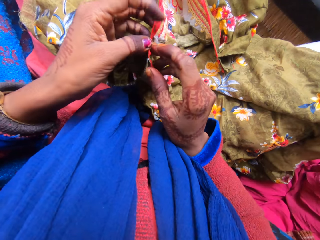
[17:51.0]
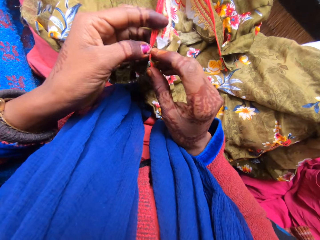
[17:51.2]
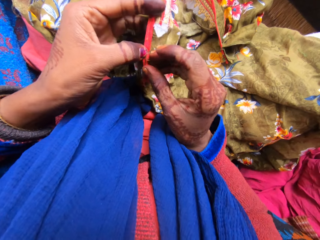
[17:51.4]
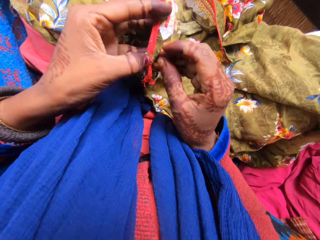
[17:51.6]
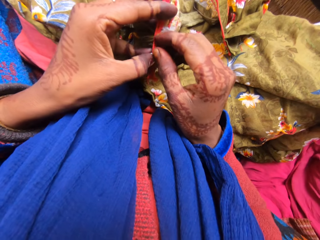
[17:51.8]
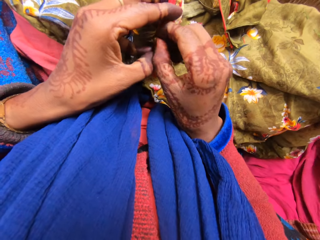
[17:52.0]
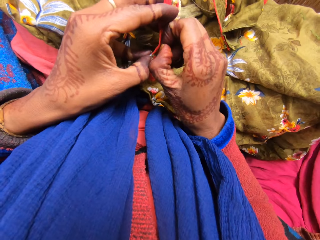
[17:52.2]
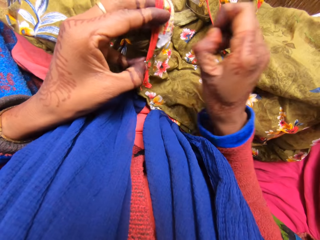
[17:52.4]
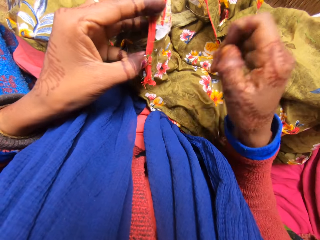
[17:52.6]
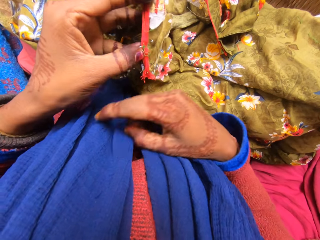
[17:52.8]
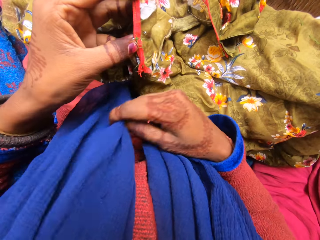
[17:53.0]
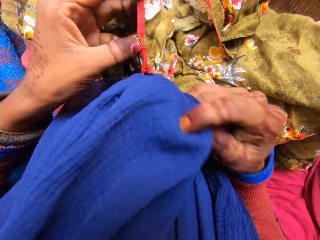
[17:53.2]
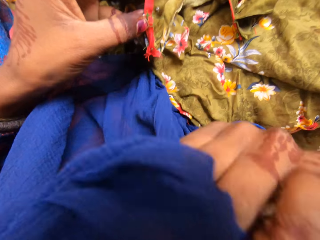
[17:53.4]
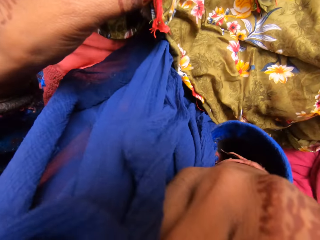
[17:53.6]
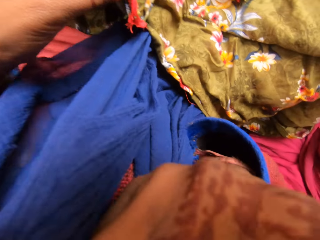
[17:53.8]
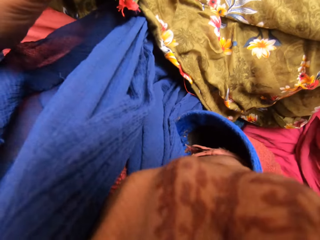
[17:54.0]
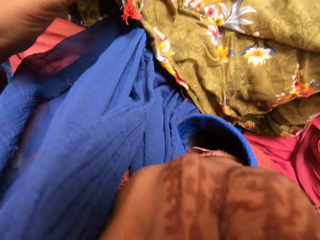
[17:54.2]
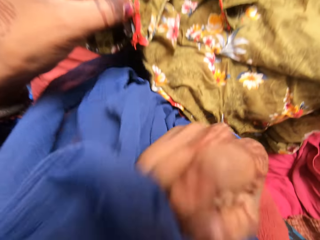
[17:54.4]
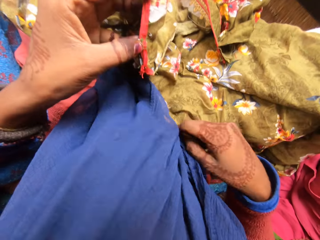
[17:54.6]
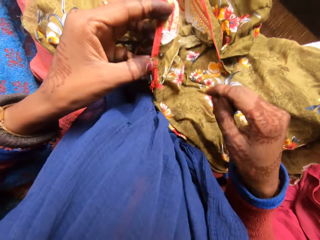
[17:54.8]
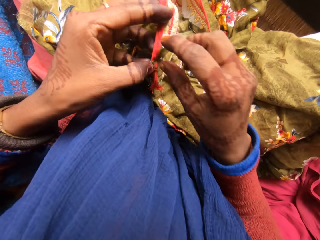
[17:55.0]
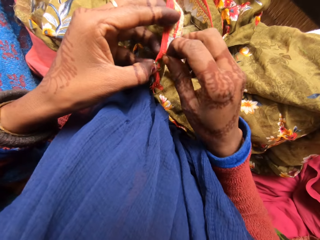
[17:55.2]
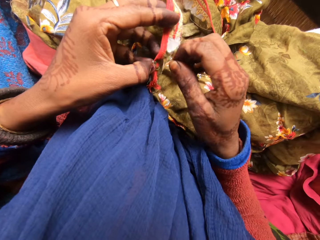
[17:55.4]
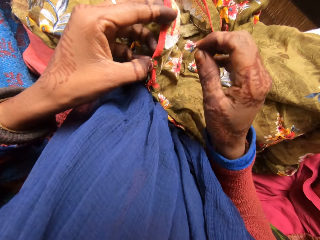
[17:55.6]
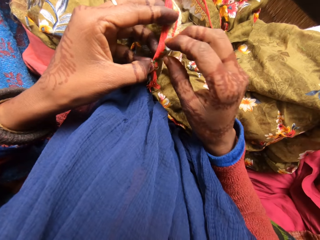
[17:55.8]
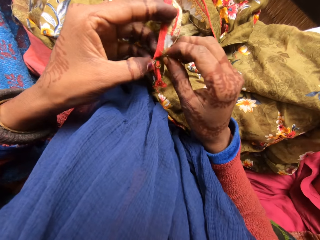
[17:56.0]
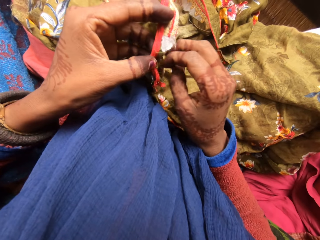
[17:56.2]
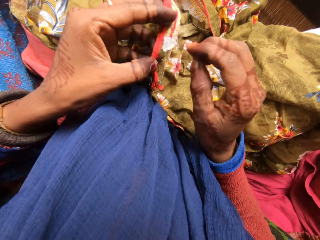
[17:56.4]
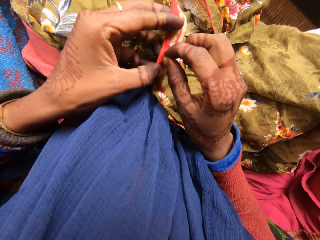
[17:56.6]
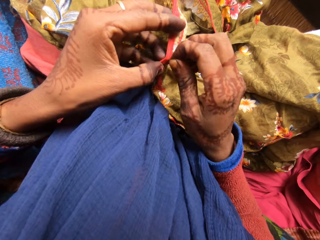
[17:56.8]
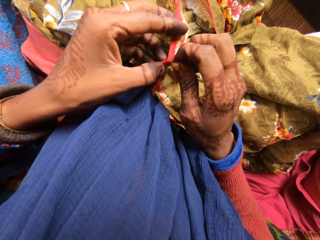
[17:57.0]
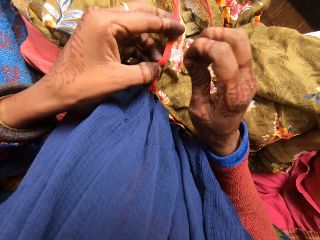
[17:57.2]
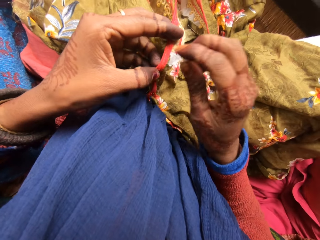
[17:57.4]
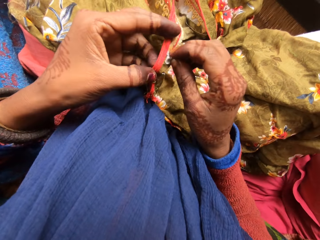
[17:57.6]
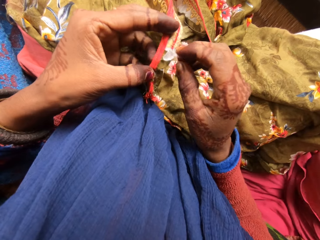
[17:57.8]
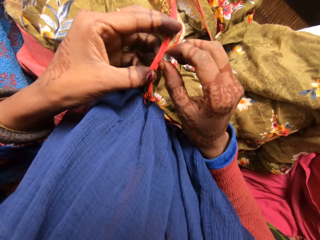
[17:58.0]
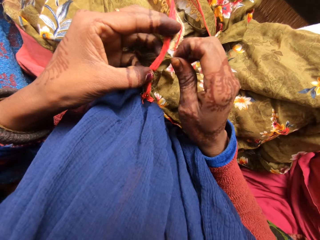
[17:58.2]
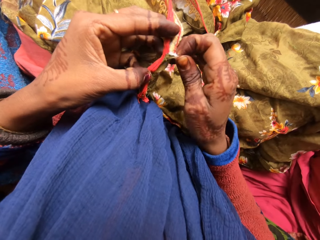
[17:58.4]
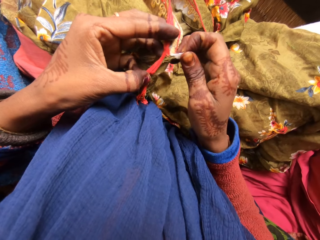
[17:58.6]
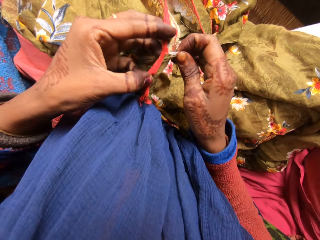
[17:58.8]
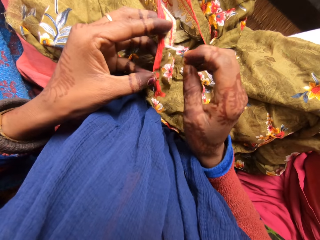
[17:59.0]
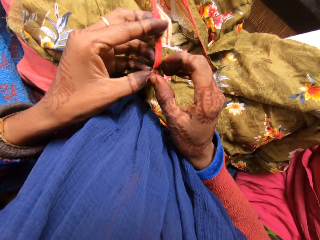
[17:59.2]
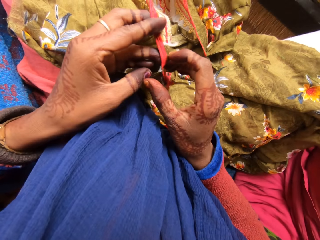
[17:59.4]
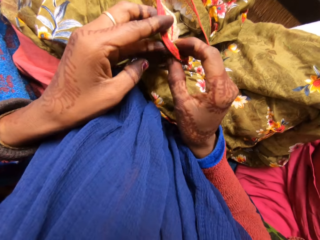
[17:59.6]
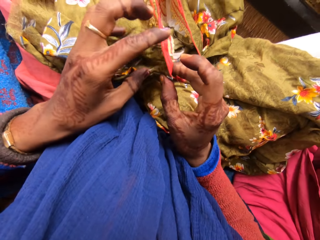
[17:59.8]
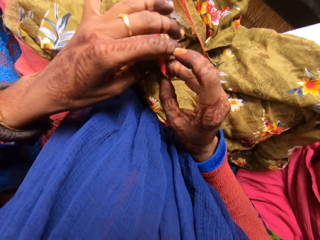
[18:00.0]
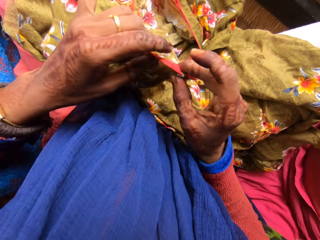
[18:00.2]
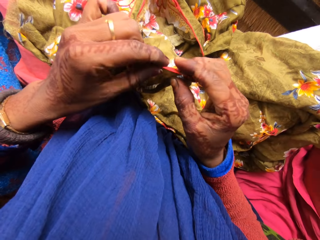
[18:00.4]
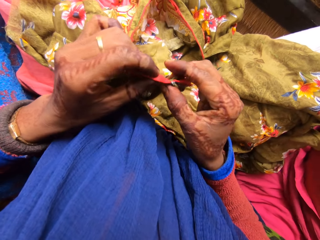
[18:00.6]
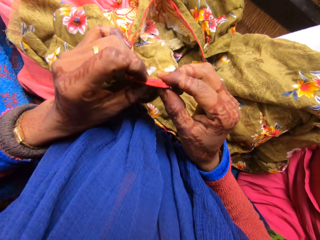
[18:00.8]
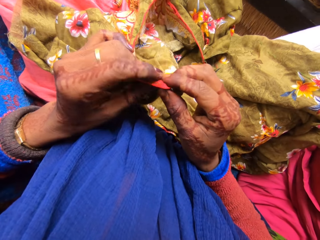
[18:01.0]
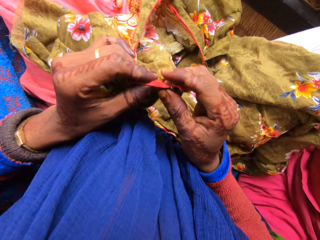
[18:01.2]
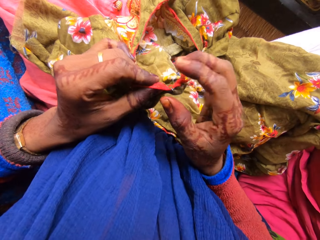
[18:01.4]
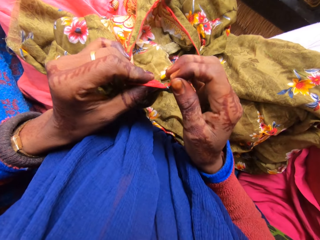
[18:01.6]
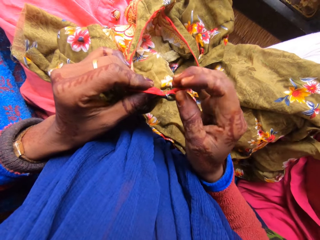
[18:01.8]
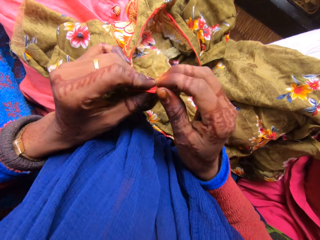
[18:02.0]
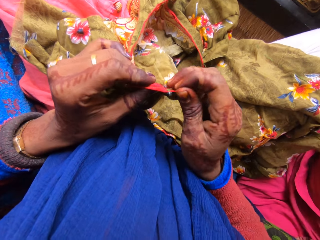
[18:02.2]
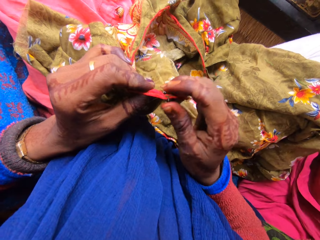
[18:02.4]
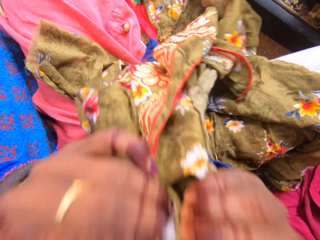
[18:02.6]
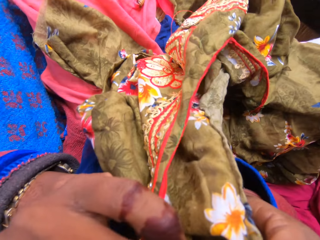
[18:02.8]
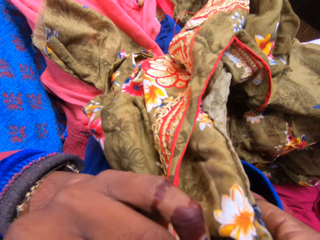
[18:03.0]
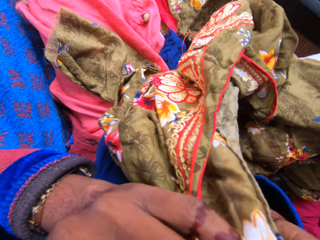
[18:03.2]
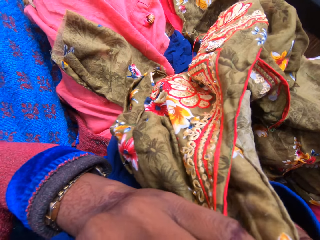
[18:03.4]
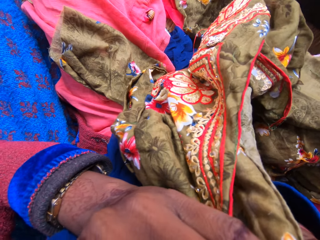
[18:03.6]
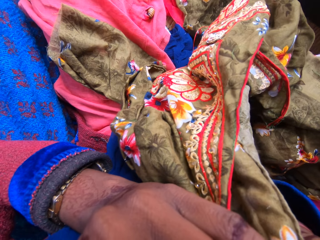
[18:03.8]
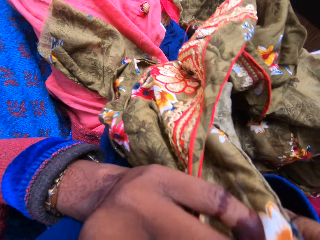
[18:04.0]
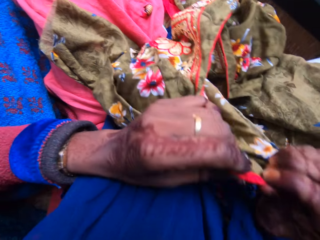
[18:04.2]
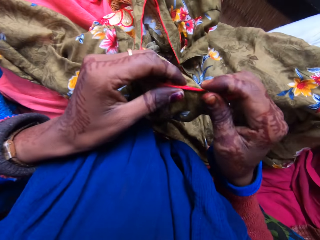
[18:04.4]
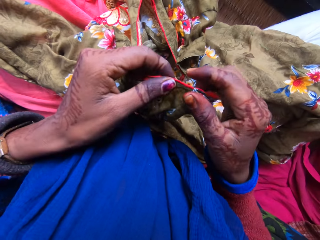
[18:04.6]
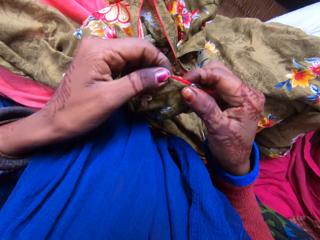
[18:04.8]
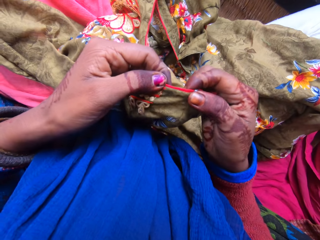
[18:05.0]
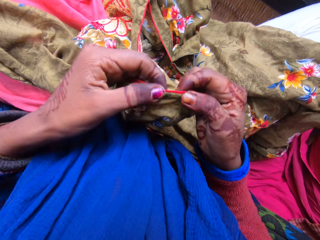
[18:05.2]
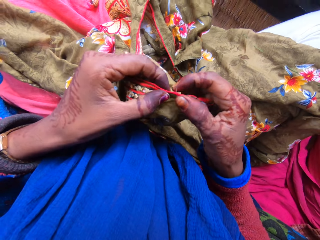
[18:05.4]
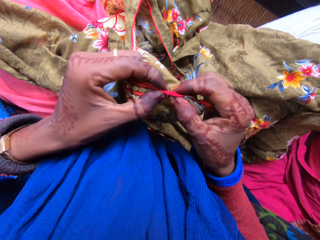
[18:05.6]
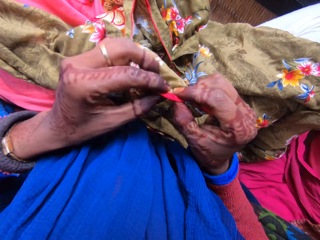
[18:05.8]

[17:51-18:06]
The camera wearer loosens the stitches. He holds the material with both hands. He removes the loose thread from the material. He holds the scarf. He uses the scarf to clean the face with the right hand. He puts down the scarf. He loosens the stitches. He holds the material, removes the loose thread from the material, and holds the material with both hands. He removes the loose material with his teeth.

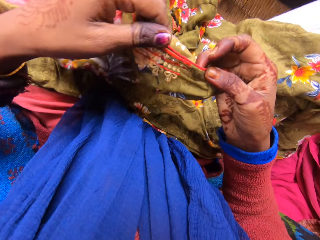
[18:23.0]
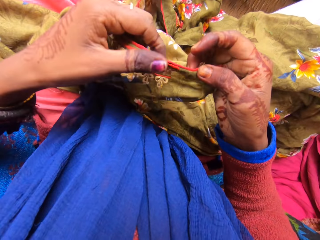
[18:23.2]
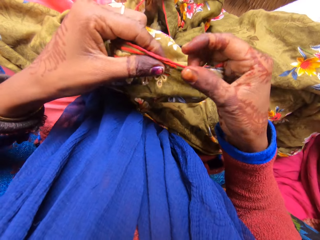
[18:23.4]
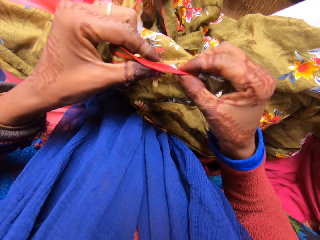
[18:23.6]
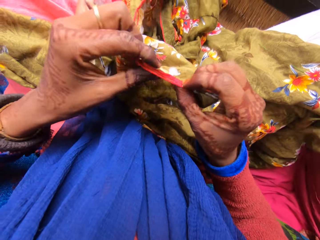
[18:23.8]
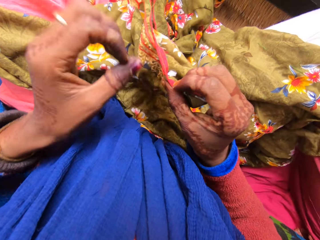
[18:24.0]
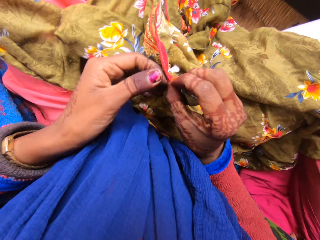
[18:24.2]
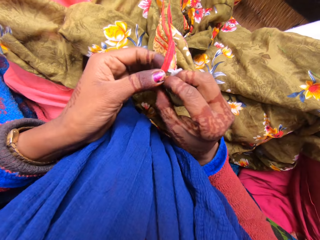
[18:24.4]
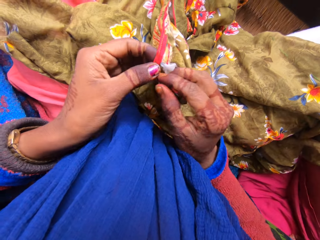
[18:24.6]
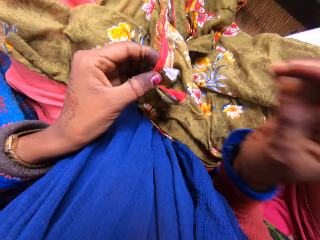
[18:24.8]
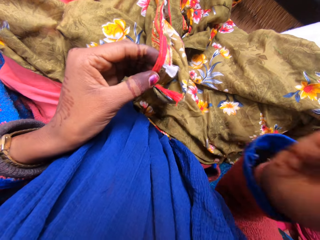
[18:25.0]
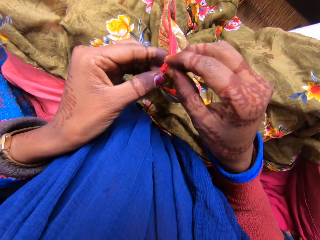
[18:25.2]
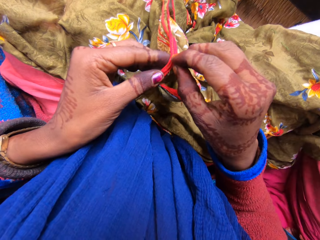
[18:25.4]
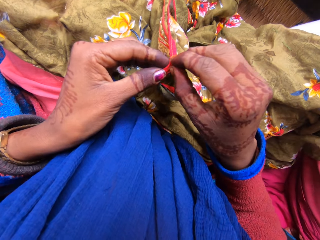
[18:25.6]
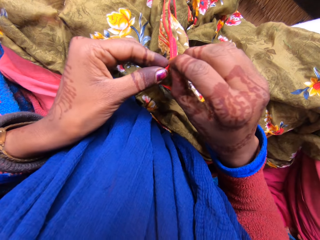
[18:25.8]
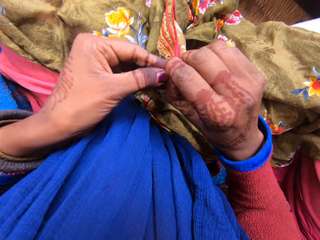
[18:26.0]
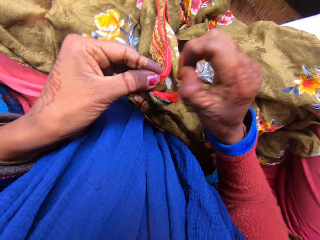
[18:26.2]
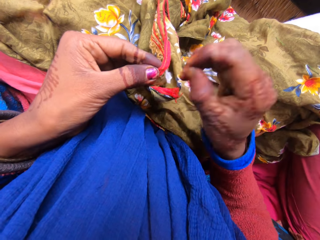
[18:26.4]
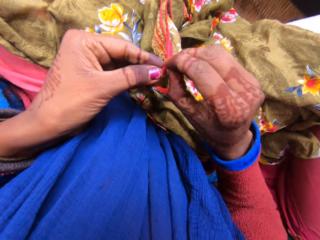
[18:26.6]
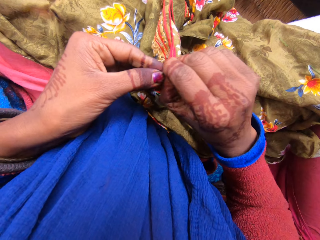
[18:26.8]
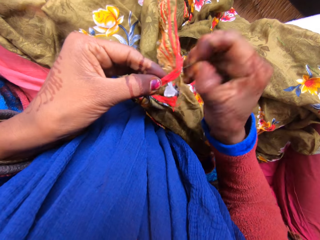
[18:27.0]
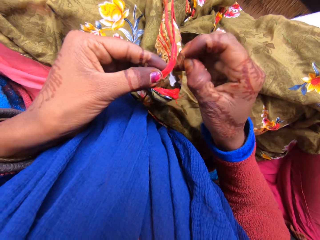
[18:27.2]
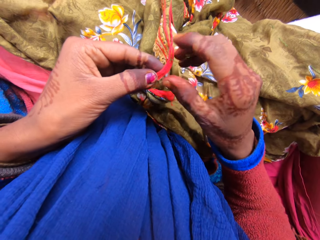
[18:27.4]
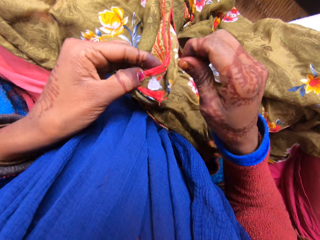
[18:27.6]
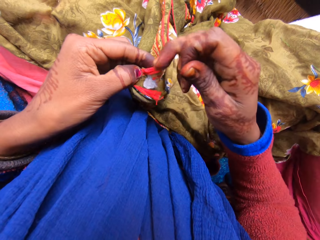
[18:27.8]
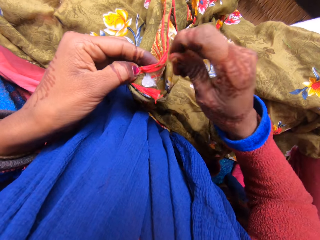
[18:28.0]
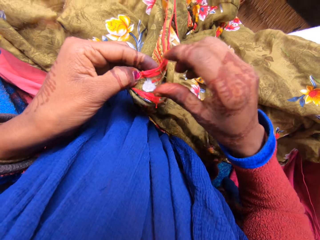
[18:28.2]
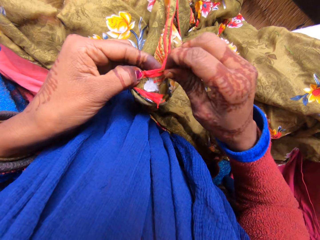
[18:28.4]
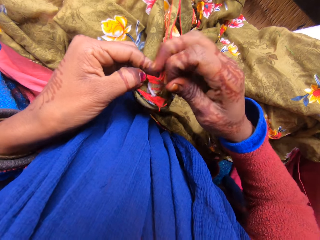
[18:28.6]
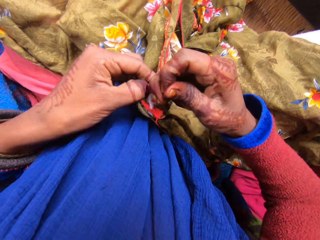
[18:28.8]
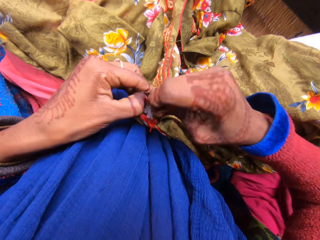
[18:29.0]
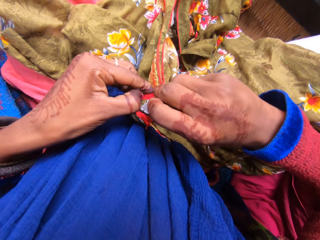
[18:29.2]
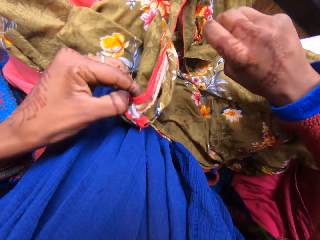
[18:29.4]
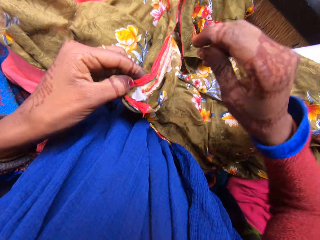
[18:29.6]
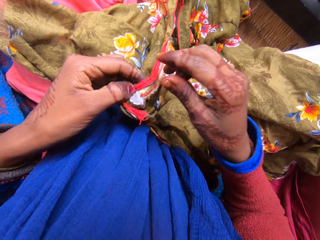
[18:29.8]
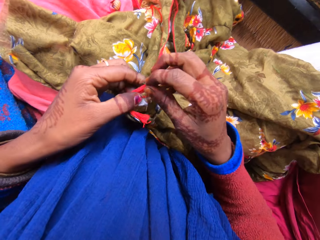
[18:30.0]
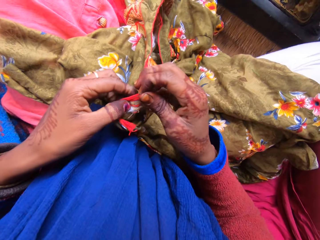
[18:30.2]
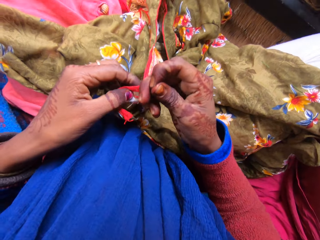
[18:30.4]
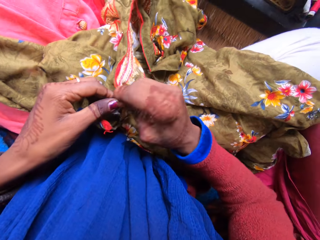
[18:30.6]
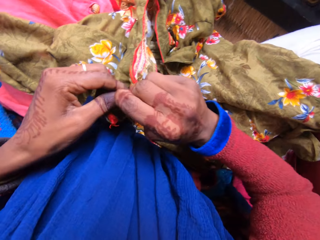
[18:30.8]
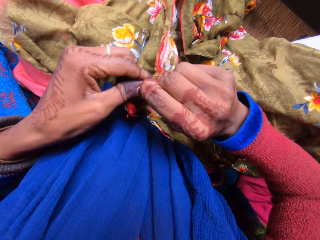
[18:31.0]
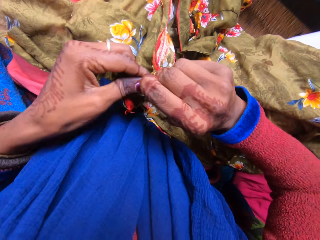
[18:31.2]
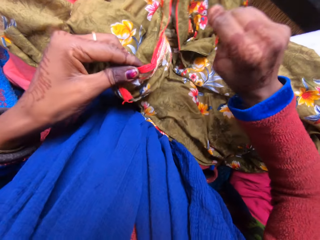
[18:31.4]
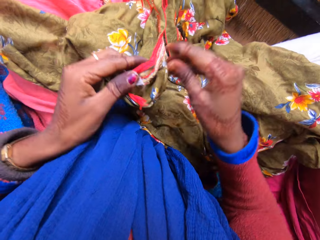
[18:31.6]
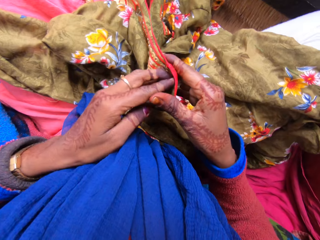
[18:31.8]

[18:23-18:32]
The camera wearer looks at the material. He holds the material with the other hand and lifts his hand. He pulls the loose thread from the material. He removes the loose thread from the material.
